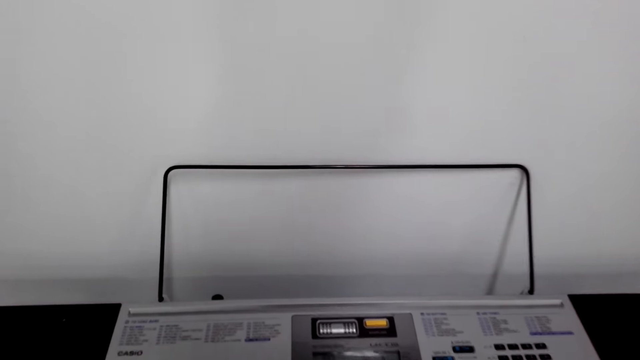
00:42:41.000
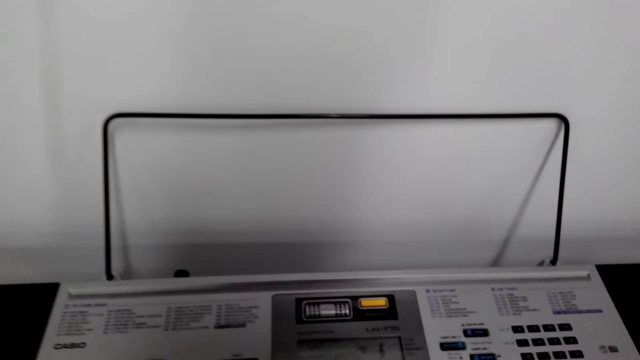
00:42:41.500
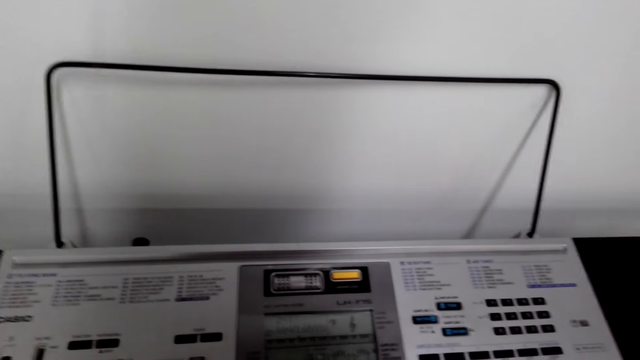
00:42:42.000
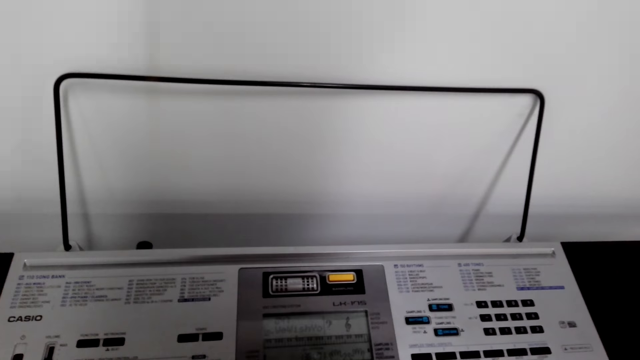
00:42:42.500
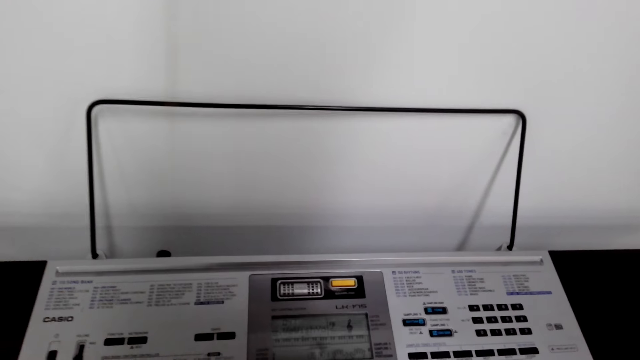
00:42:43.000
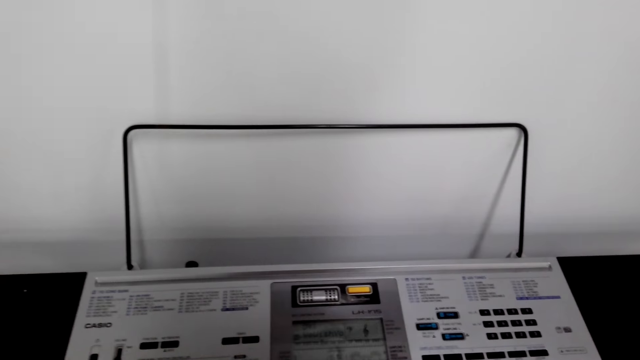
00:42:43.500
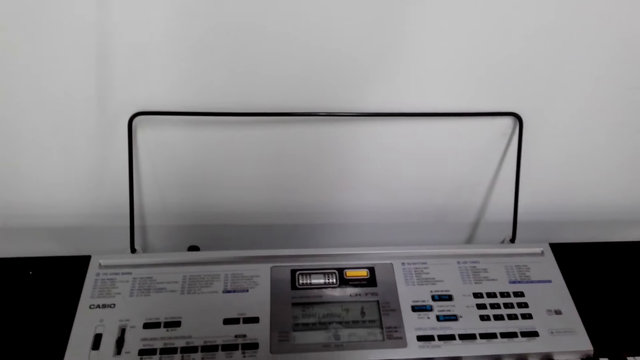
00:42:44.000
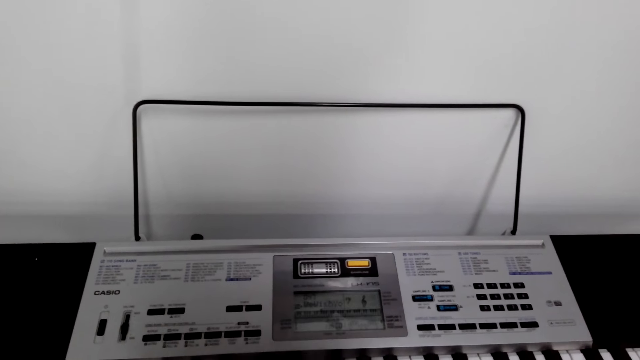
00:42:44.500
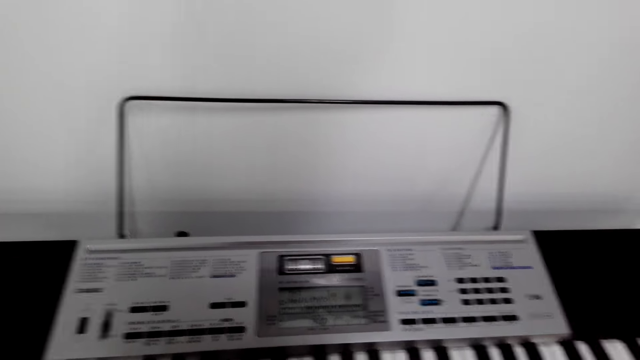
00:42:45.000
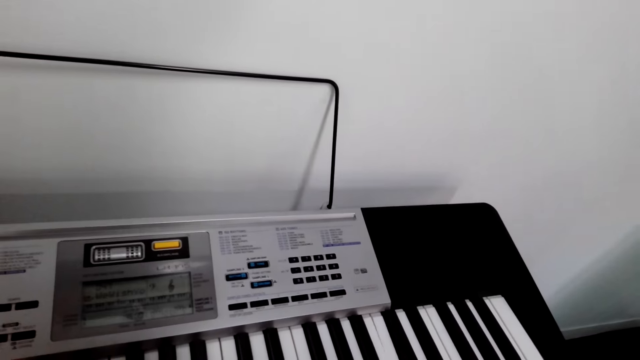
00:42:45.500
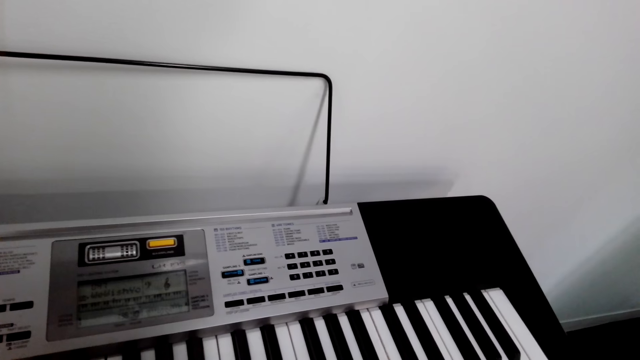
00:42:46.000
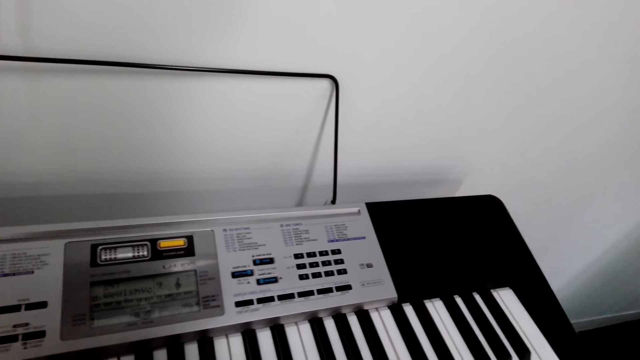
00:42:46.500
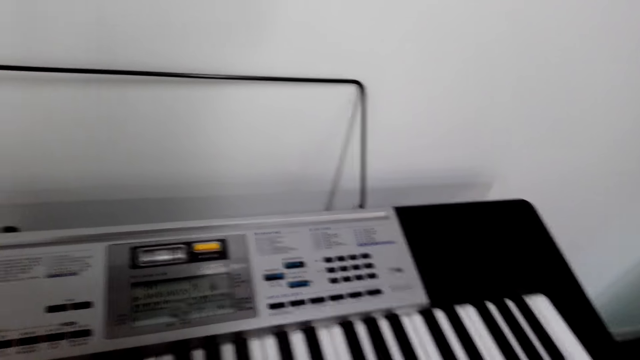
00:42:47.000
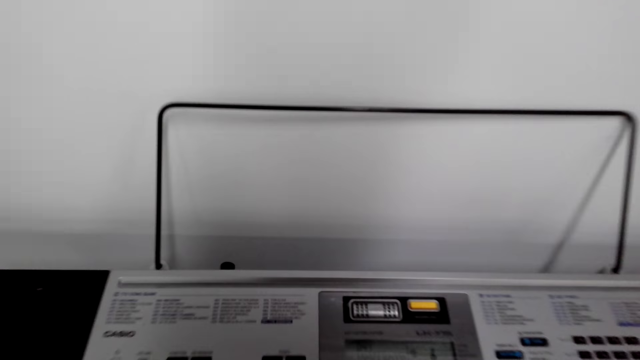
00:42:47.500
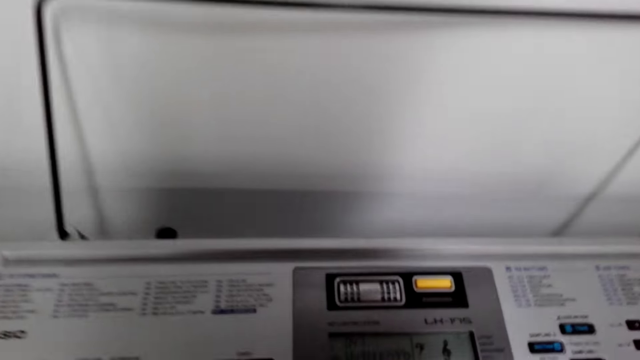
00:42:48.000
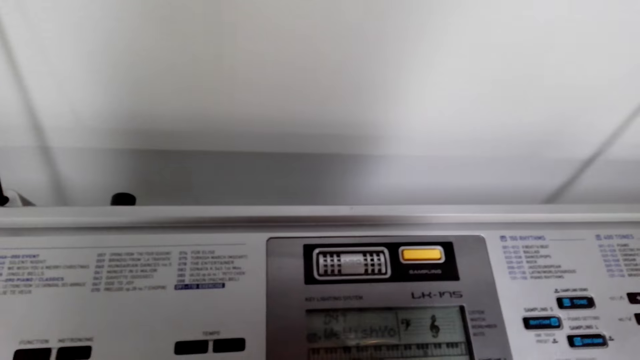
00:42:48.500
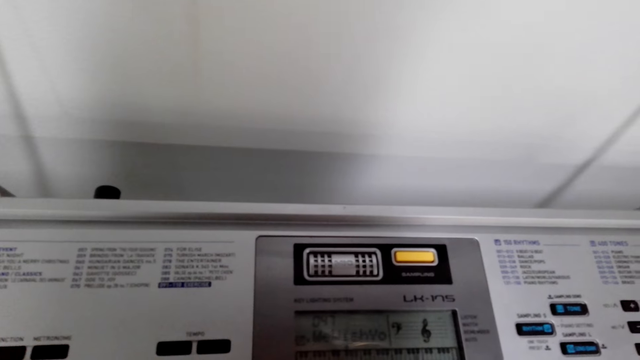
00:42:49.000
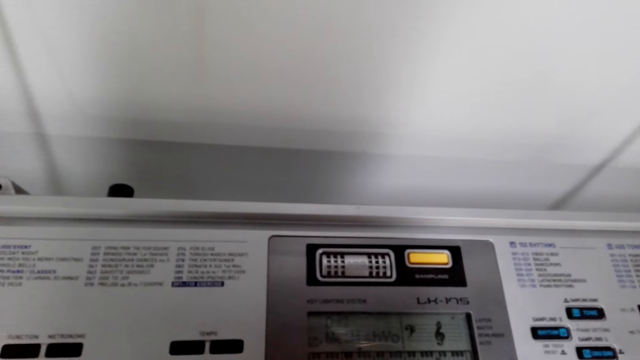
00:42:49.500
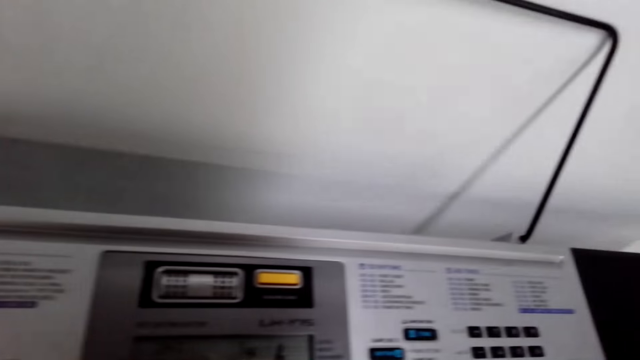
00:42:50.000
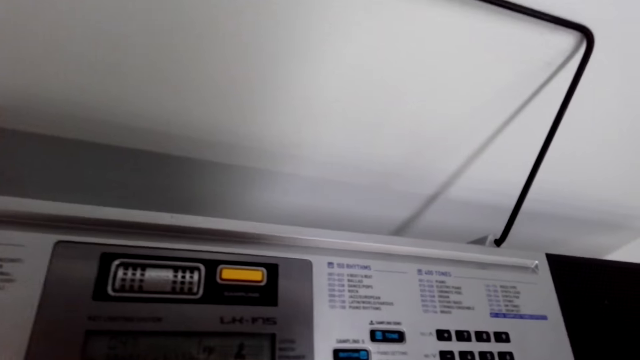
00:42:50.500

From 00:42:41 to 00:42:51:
The camera wearer plays the piano.

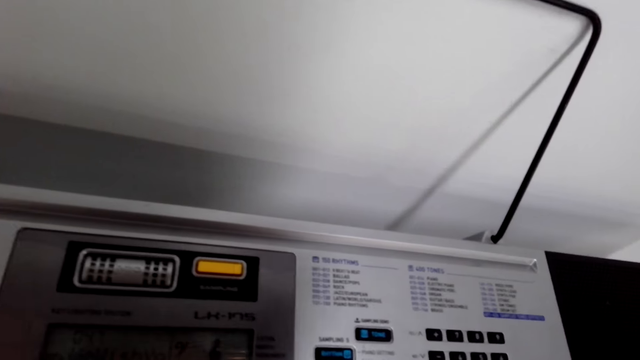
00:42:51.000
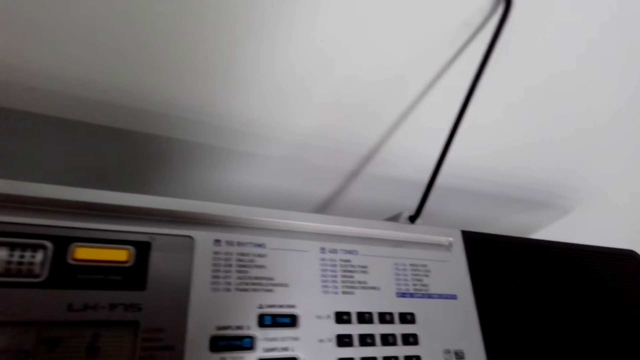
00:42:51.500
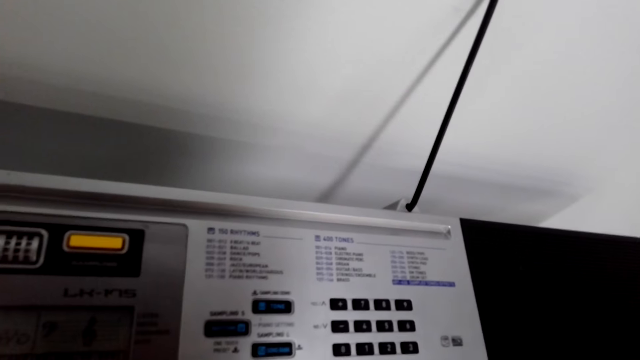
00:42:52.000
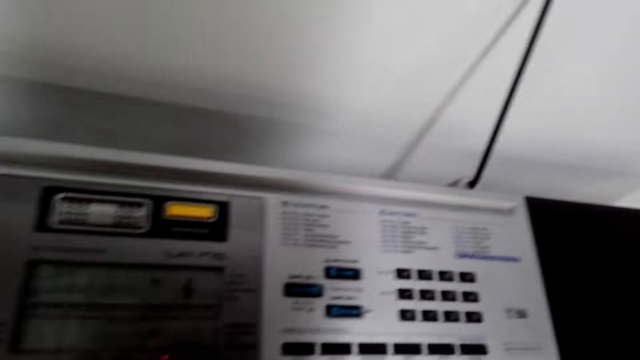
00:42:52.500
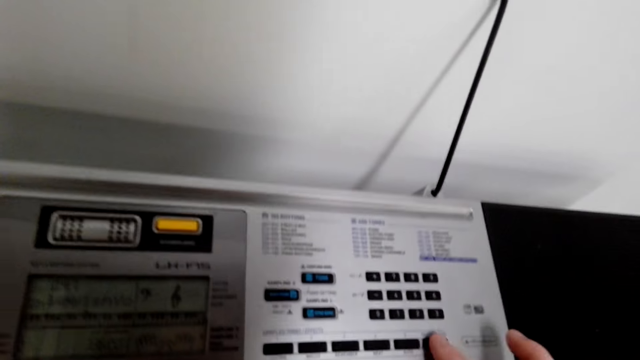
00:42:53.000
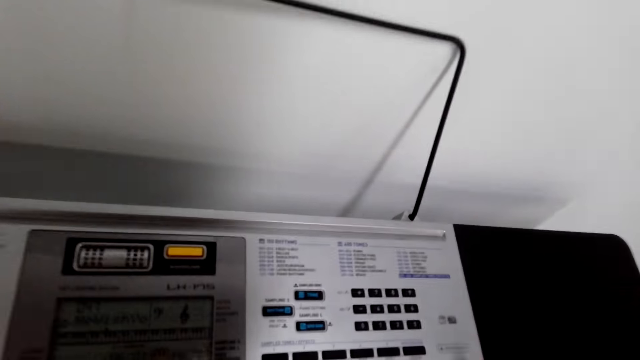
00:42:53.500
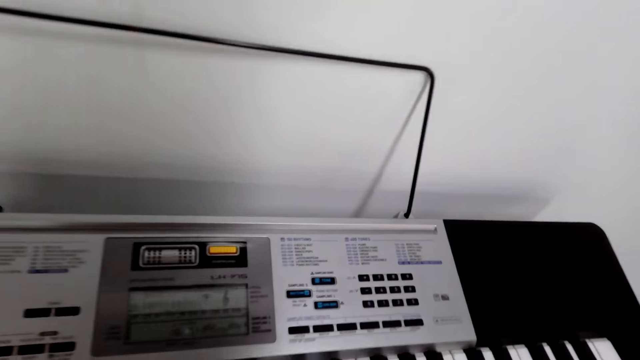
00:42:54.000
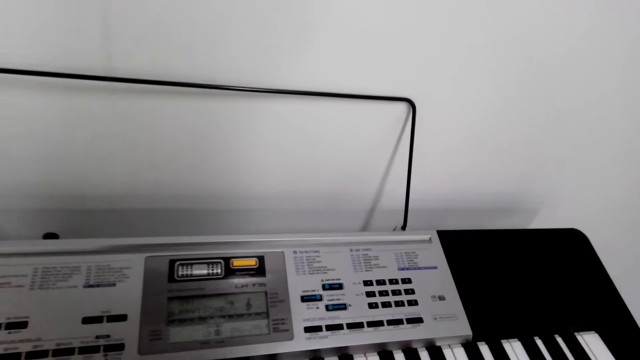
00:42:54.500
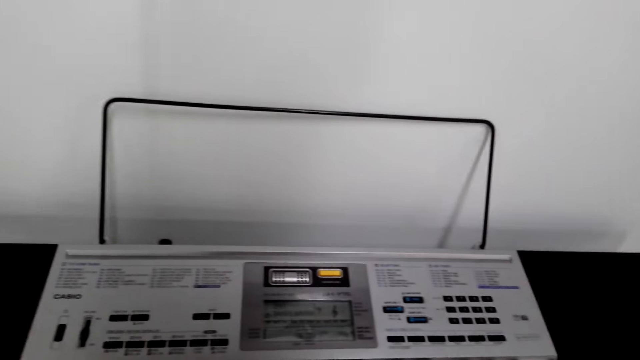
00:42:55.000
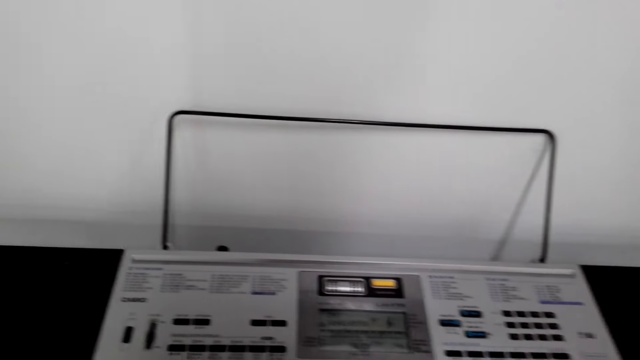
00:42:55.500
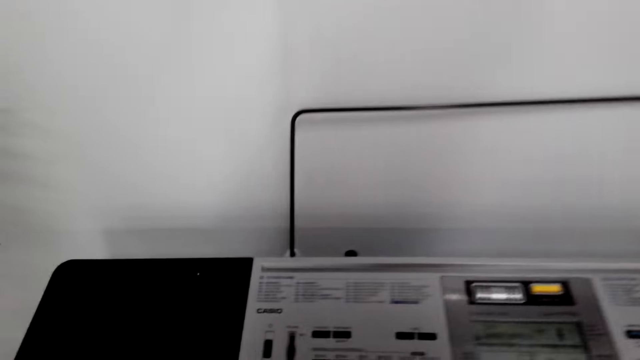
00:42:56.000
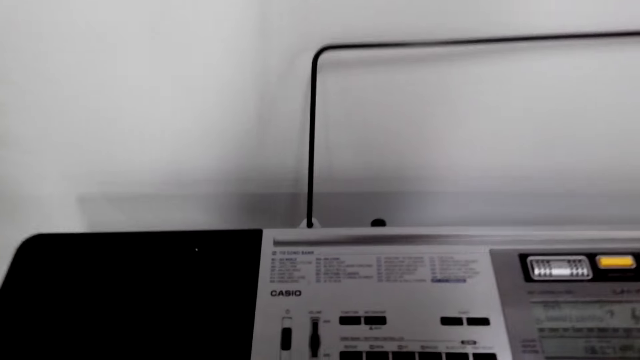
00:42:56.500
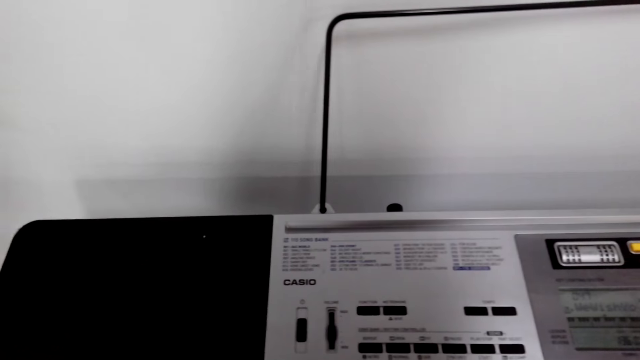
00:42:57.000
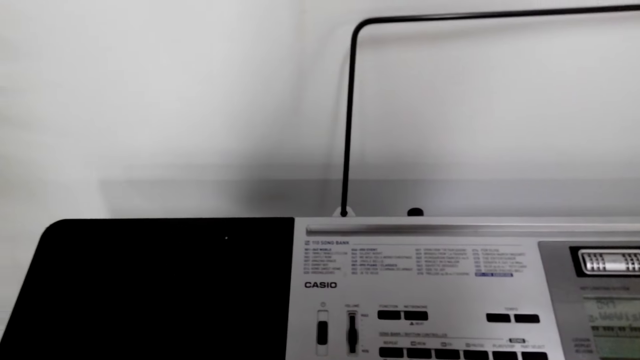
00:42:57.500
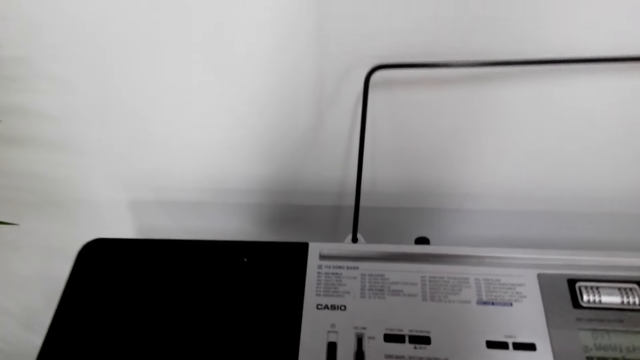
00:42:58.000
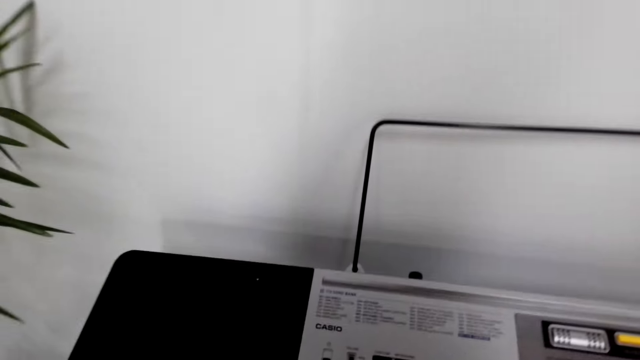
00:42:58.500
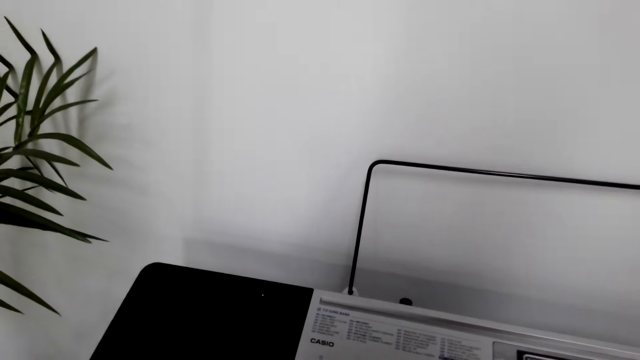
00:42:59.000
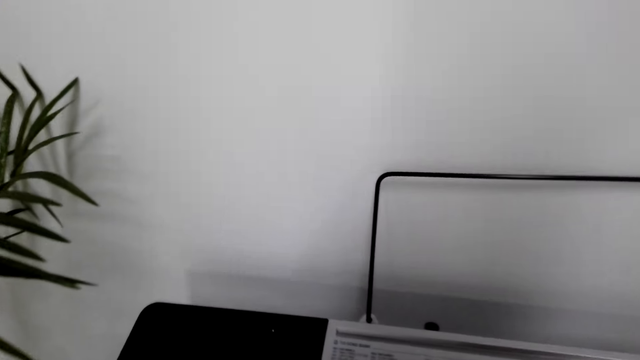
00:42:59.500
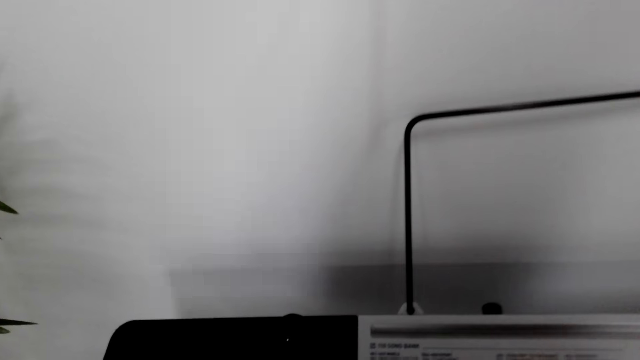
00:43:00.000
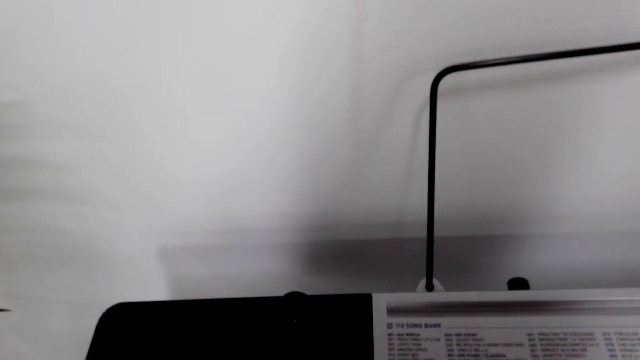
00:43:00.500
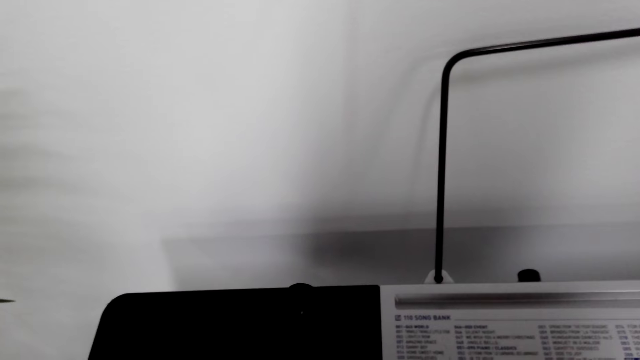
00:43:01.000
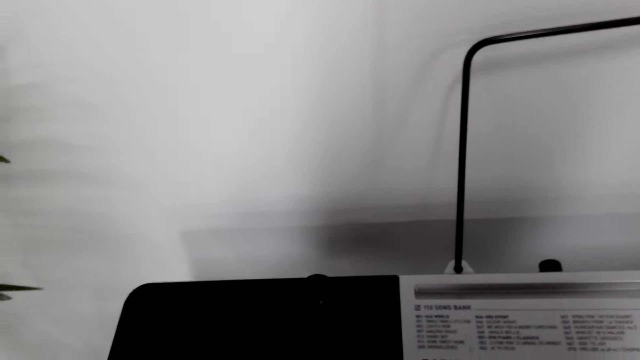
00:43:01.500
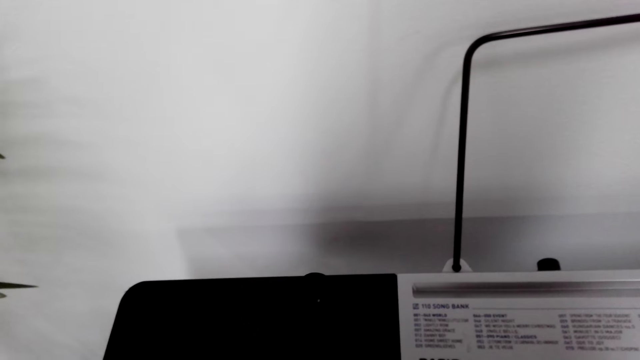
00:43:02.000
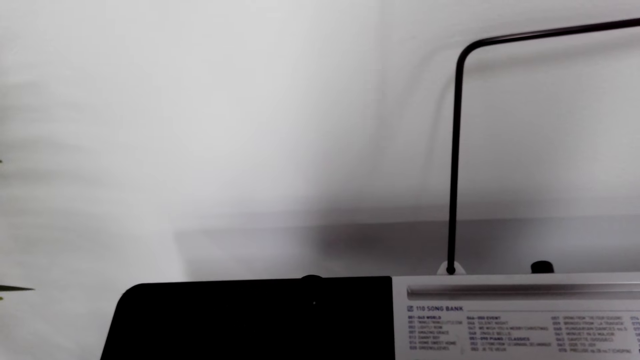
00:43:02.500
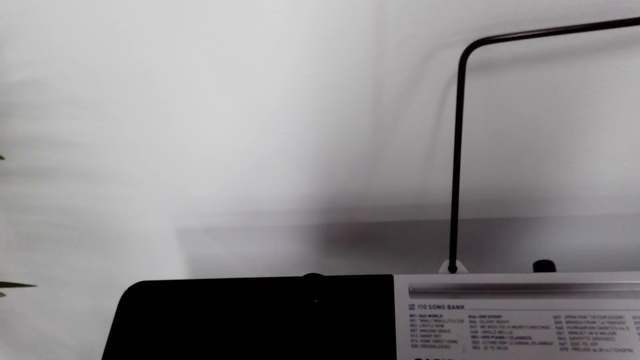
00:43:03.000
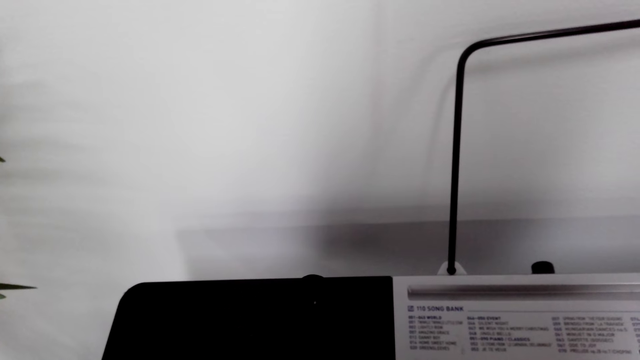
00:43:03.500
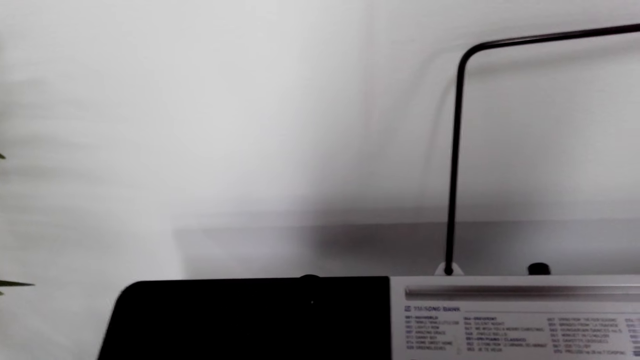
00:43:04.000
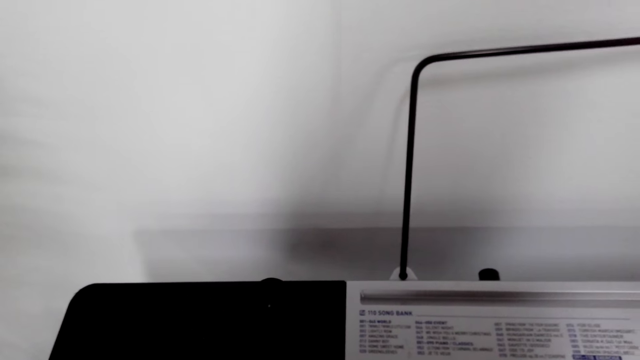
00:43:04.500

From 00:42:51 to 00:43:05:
The camera wearer presses a button on the piano. They look at the piano. They play the piano.
